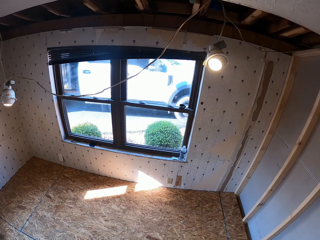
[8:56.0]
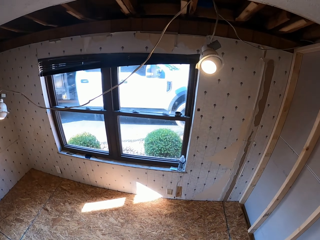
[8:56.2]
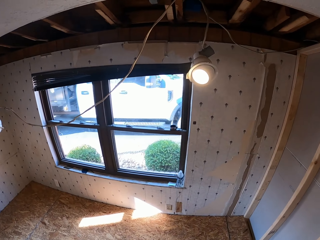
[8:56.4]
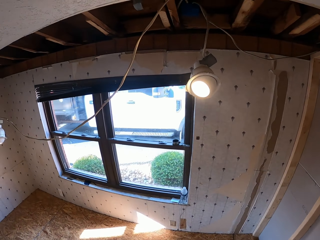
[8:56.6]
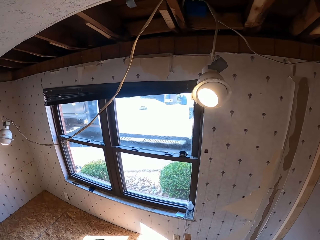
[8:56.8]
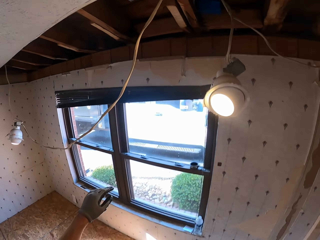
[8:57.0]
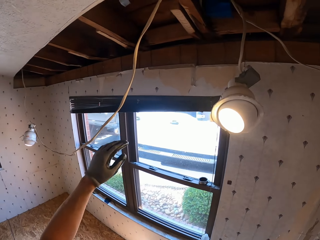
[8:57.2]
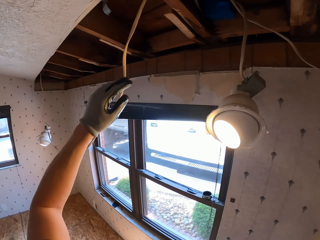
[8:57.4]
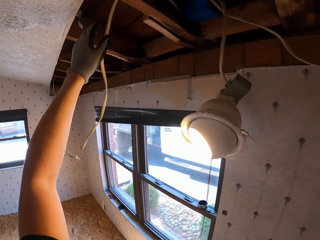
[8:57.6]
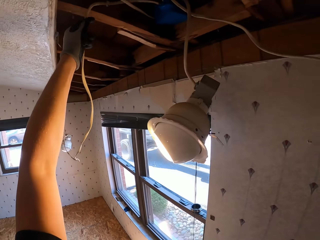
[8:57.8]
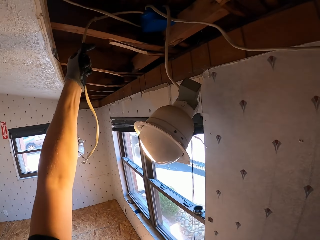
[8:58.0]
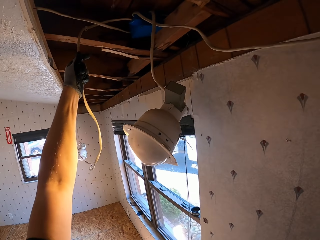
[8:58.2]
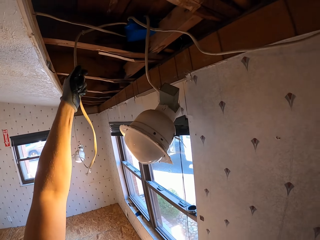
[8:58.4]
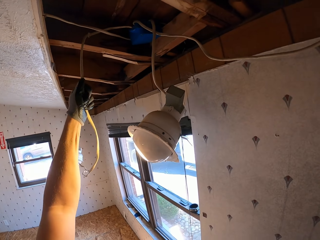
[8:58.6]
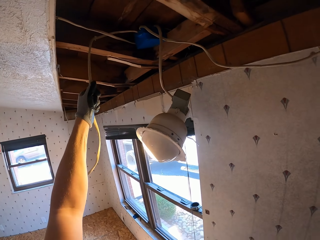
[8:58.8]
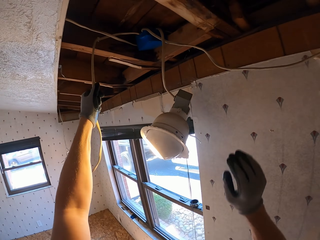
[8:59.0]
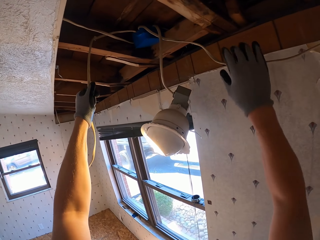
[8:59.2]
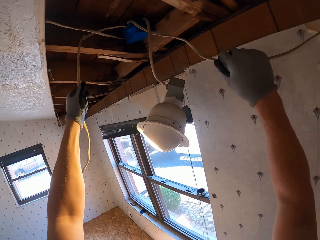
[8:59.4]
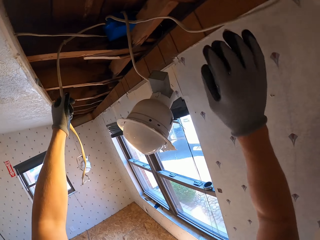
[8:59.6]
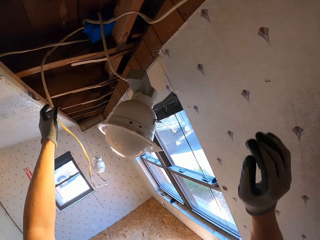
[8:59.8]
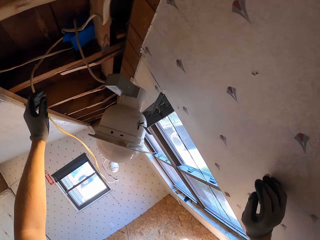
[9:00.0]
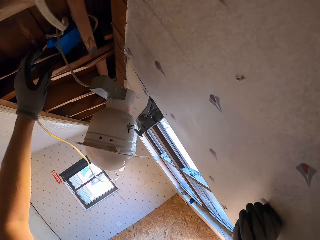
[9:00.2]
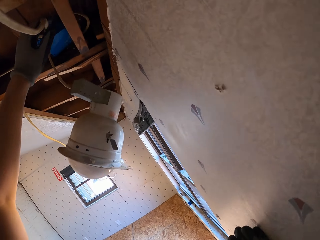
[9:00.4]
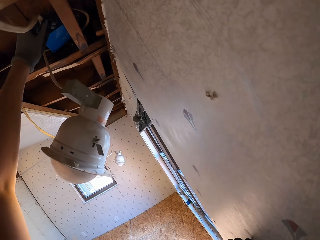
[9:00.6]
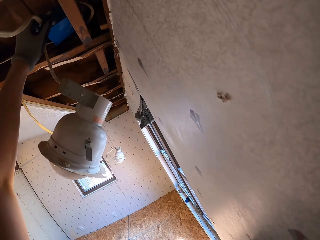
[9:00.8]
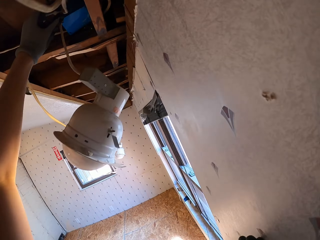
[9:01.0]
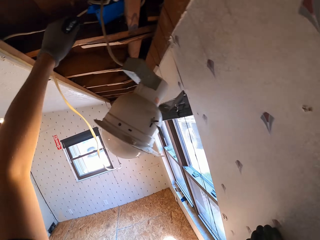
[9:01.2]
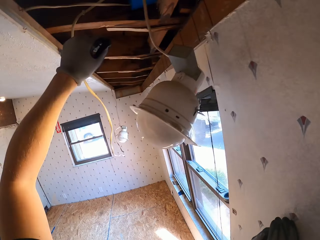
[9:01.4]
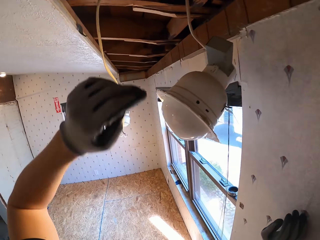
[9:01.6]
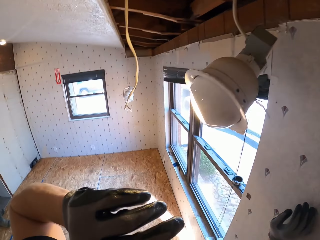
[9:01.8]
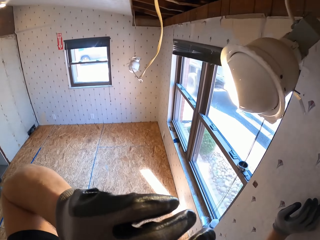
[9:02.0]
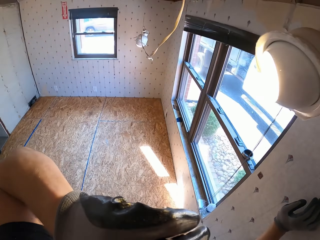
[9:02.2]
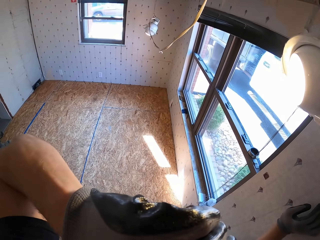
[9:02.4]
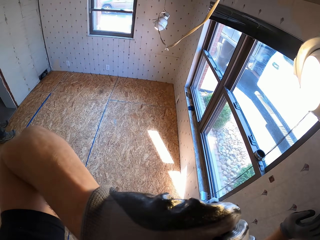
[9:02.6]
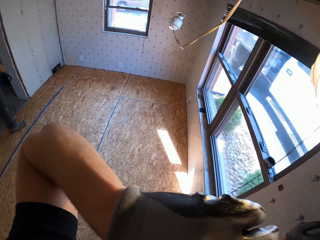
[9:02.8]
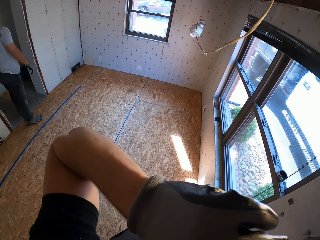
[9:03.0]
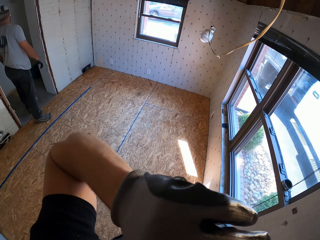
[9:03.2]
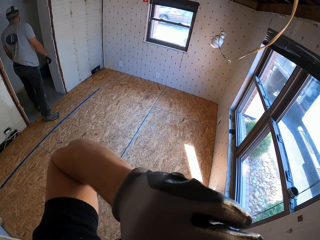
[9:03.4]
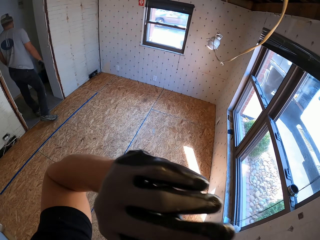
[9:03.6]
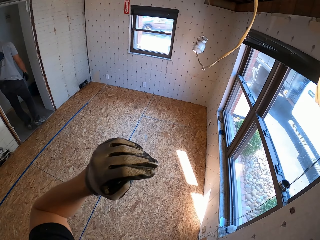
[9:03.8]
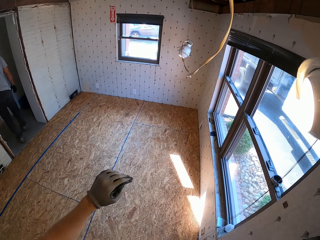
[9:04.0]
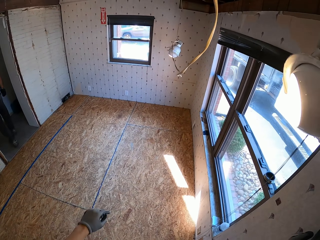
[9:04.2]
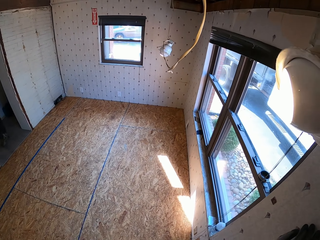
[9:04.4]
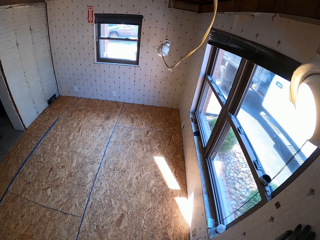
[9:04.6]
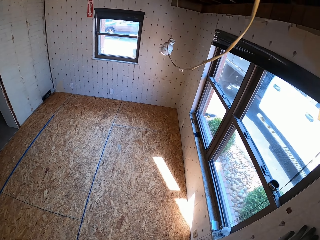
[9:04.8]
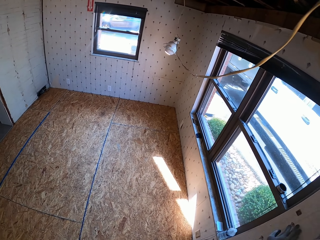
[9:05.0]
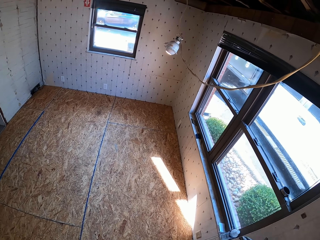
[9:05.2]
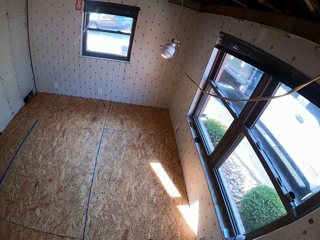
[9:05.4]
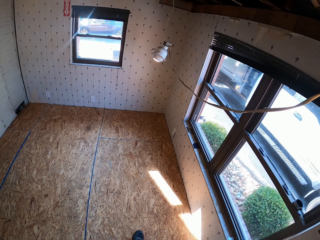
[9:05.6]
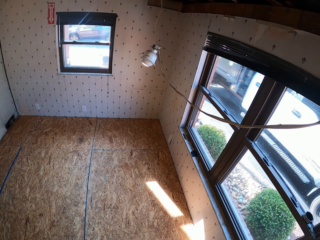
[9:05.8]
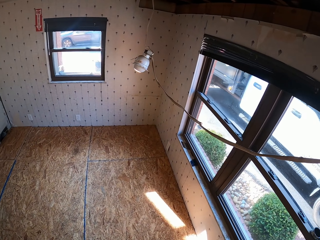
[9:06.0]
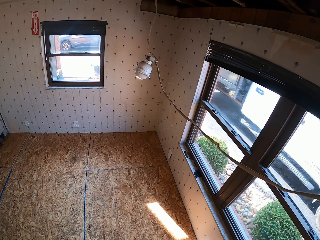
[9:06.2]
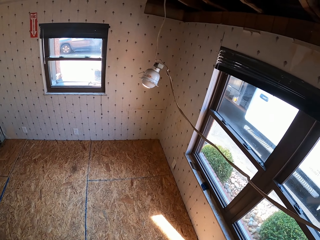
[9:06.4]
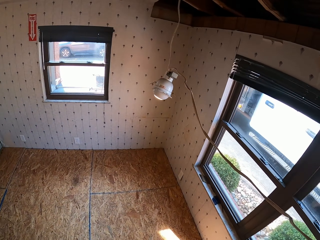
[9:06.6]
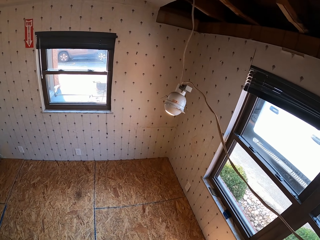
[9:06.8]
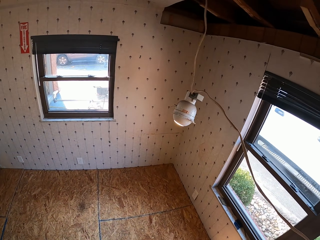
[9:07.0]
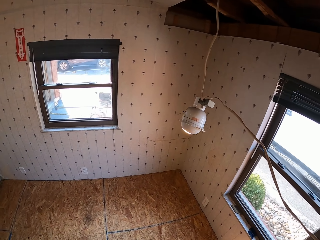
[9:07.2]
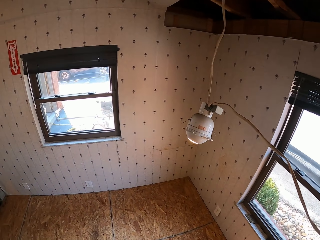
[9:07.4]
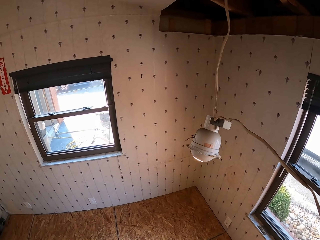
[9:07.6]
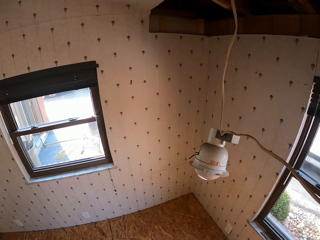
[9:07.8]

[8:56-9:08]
The camera wearer holds an electric wire. They move around.

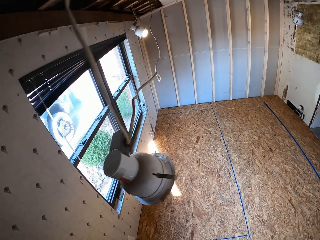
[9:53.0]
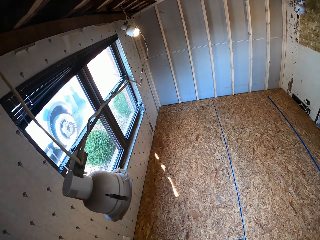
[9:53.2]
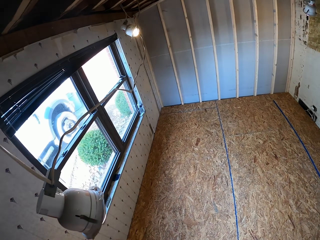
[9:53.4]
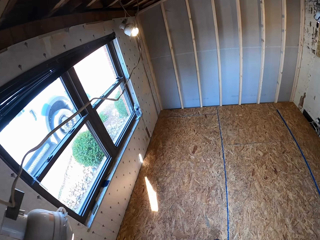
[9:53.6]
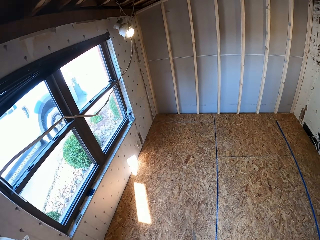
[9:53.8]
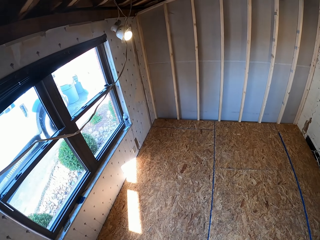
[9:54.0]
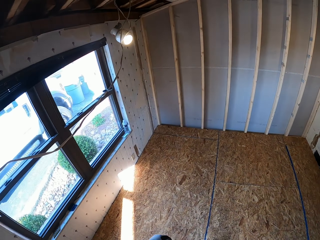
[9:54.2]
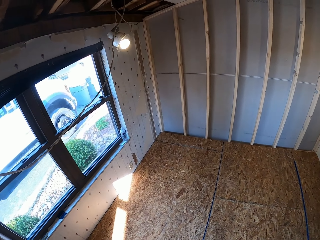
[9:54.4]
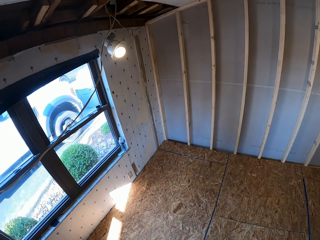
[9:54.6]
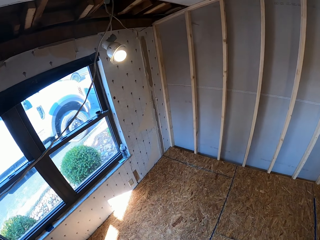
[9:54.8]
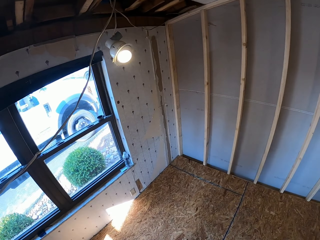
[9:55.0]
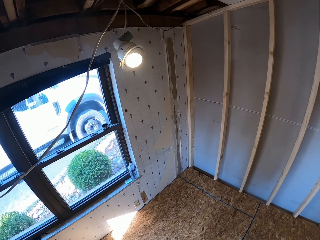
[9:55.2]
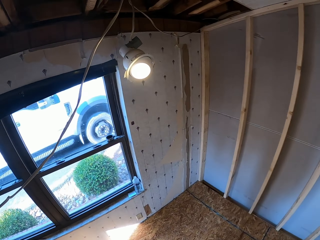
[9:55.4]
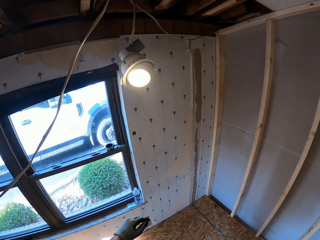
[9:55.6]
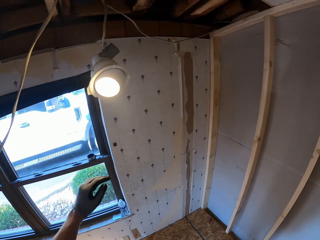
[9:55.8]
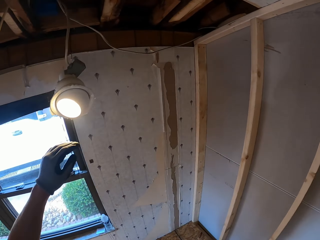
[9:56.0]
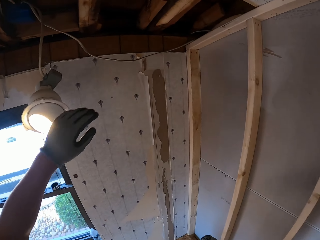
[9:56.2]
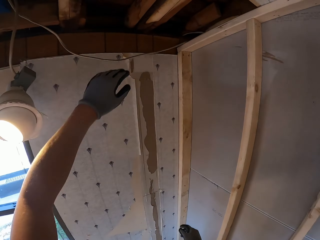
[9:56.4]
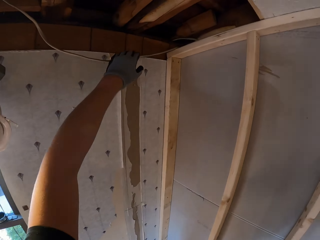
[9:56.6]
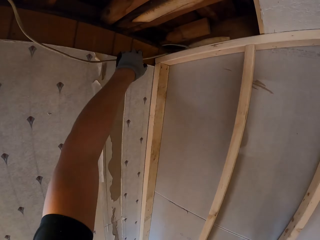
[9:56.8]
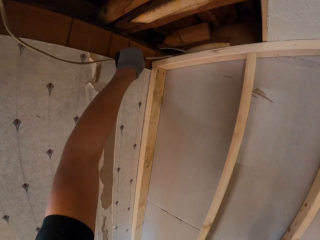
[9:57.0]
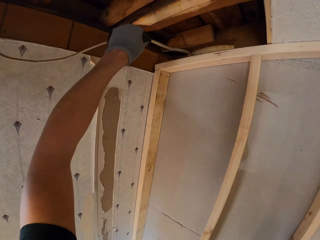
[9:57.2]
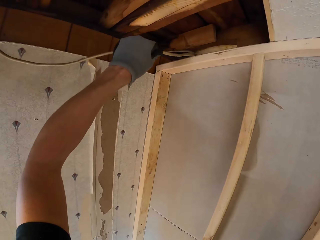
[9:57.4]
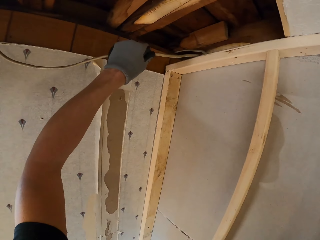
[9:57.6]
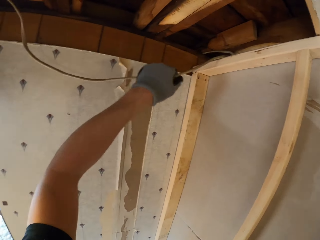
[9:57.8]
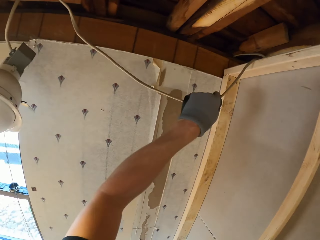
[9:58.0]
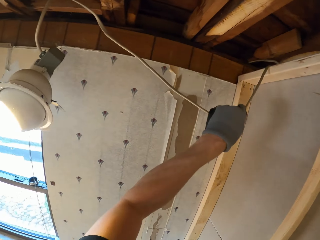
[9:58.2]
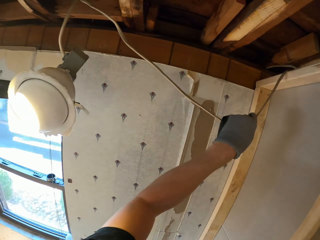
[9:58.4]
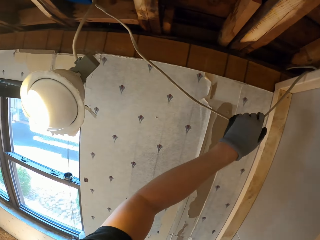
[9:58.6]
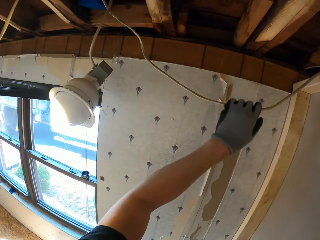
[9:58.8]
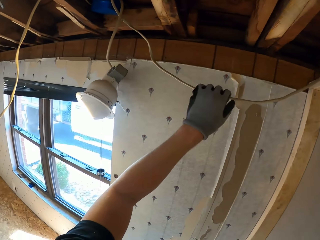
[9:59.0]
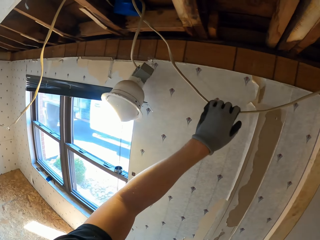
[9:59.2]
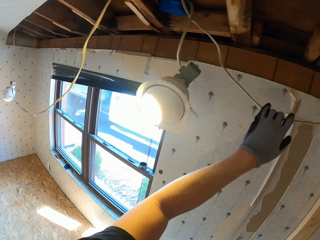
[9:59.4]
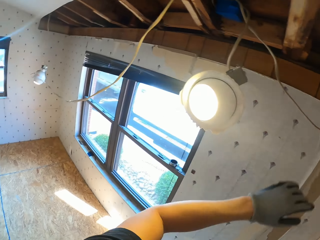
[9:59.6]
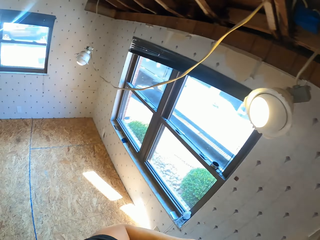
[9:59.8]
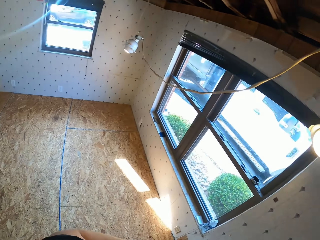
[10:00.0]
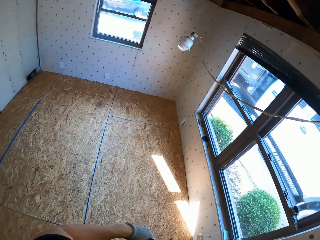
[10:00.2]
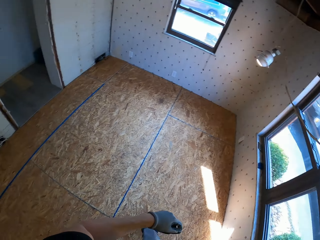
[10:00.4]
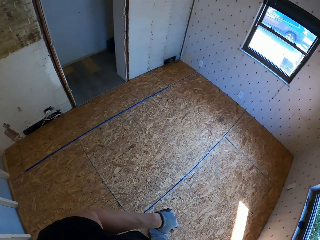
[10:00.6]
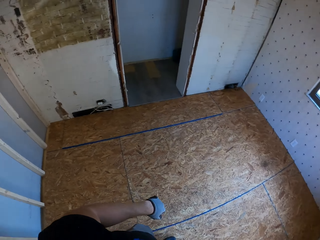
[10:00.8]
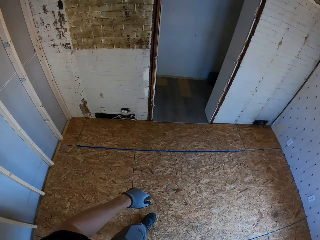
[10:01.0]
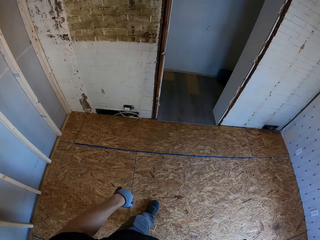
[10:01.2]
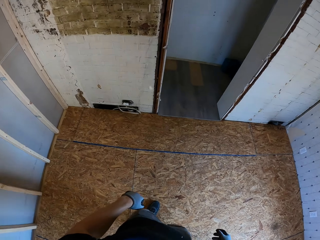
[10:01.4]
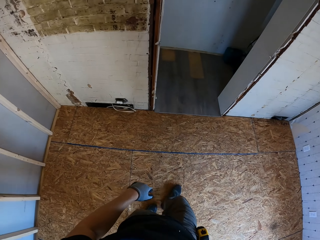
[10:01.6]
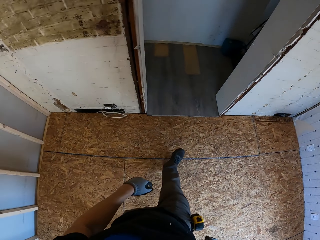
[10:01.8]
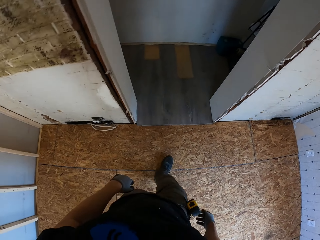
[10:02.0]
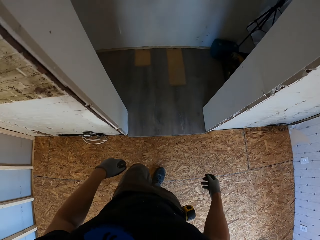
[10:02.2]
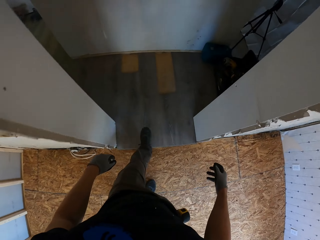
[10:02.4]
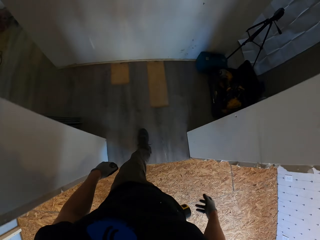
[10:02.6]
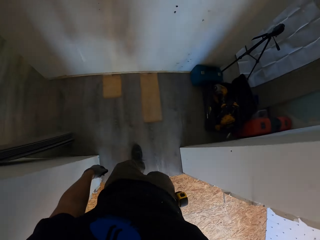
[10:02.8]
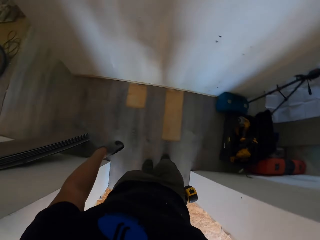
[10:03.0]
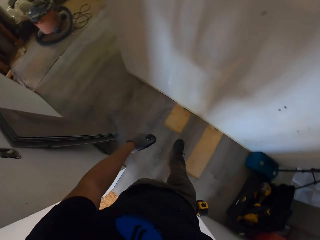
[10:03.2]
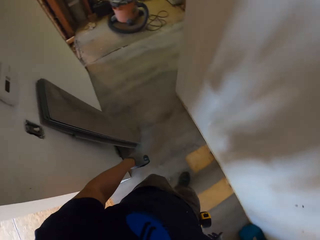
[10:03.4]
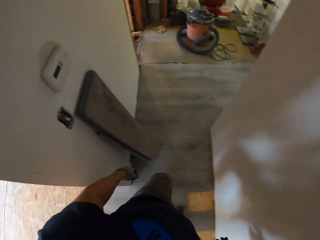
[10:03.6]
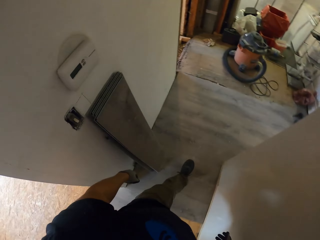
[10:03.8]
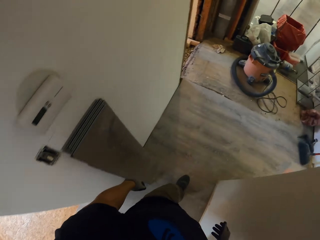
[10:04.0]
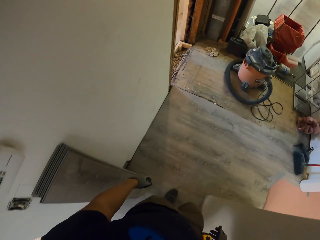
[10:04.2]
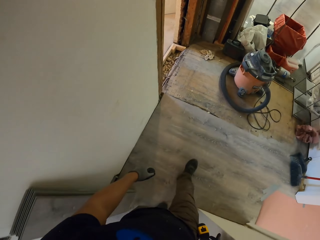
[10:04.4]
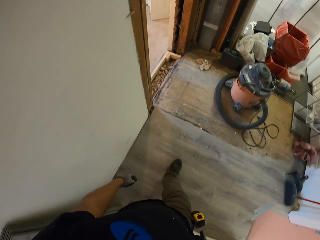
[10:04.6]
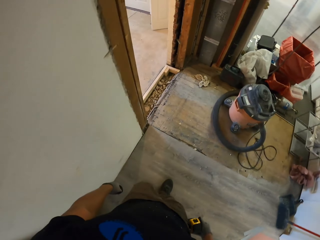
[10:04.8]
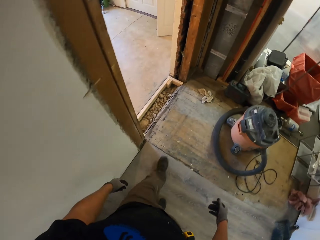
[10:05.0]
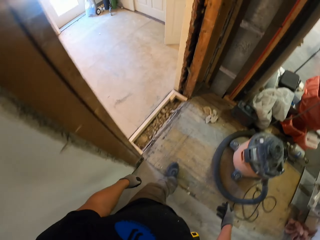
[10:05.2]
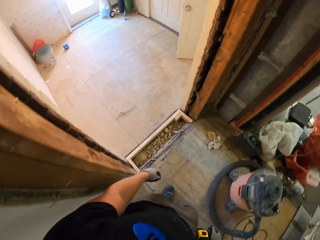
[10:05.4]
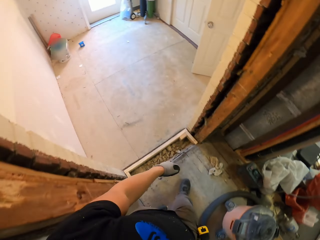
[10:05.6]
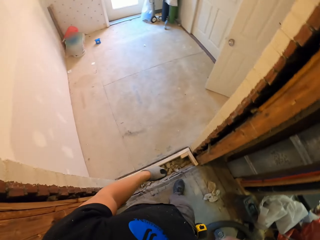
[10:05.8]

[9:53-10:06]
The camera wearer stares in the room. They move the wire cable with the left hand. They hold a pipe. They walk in the room.
